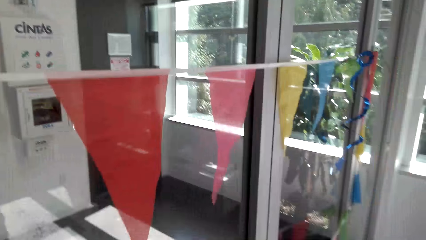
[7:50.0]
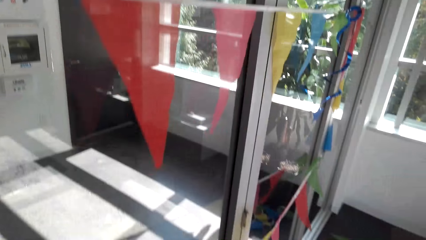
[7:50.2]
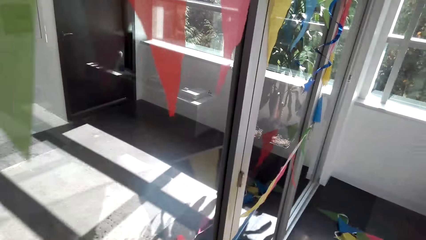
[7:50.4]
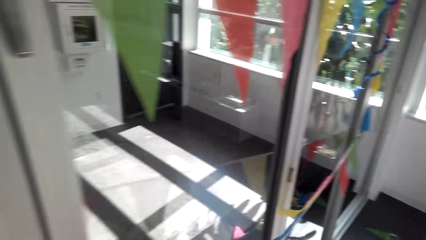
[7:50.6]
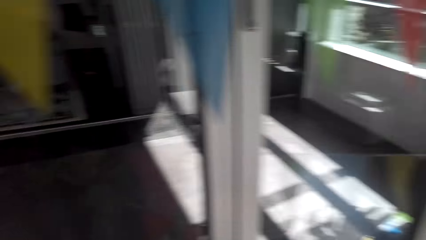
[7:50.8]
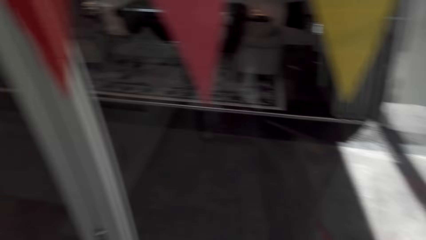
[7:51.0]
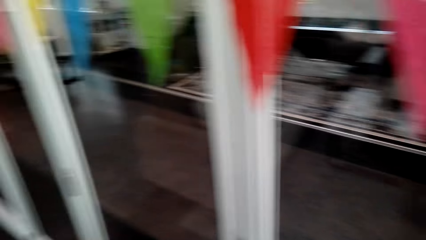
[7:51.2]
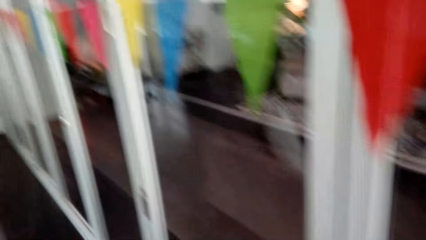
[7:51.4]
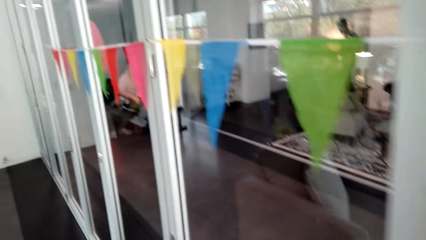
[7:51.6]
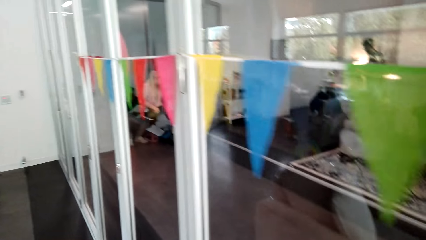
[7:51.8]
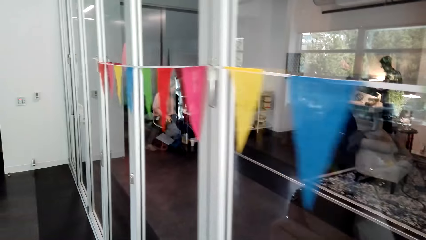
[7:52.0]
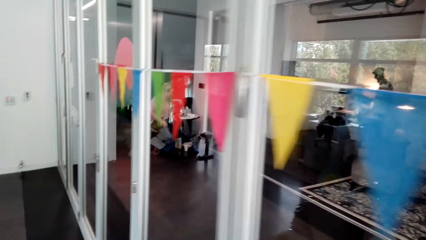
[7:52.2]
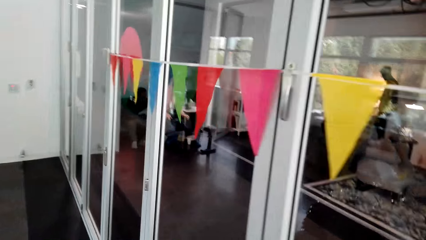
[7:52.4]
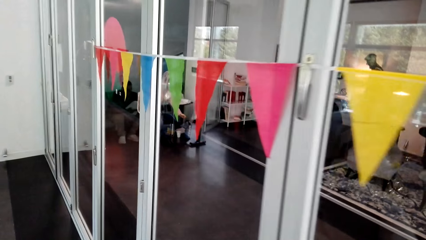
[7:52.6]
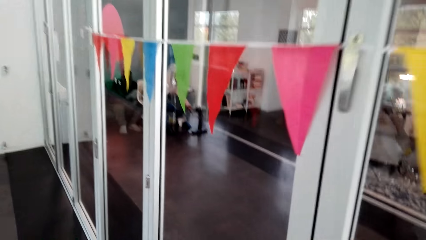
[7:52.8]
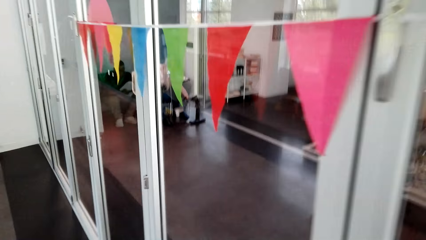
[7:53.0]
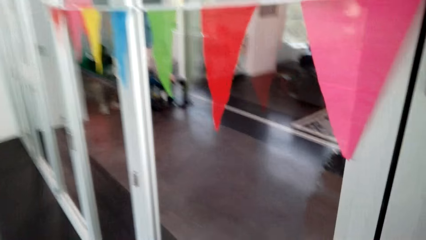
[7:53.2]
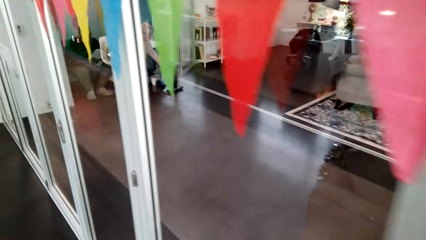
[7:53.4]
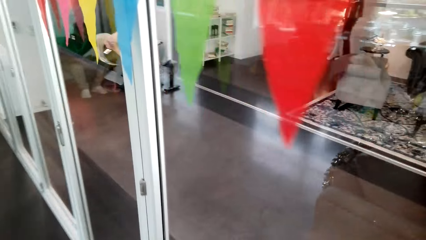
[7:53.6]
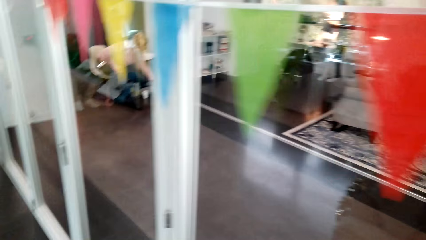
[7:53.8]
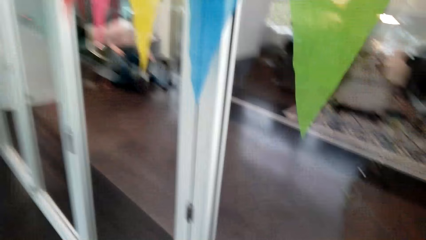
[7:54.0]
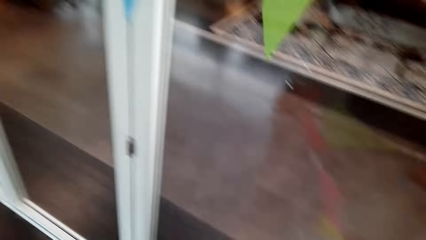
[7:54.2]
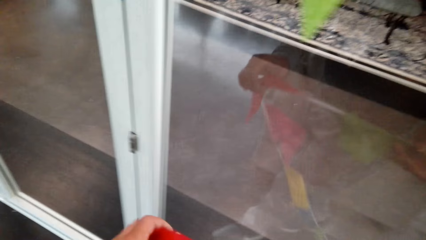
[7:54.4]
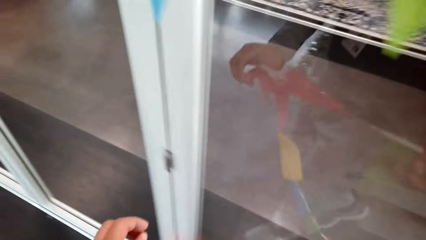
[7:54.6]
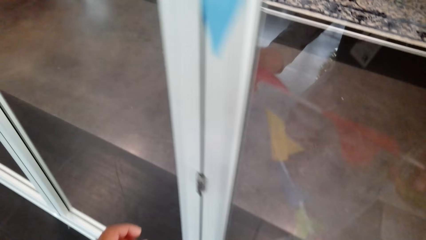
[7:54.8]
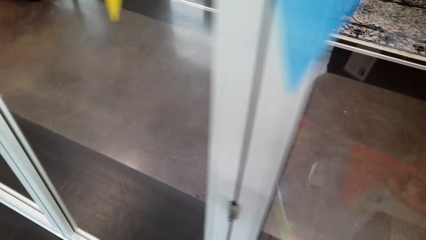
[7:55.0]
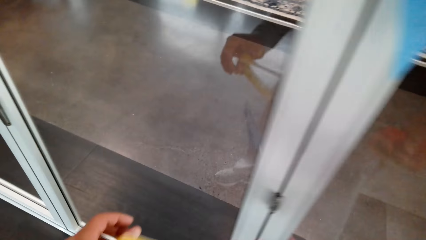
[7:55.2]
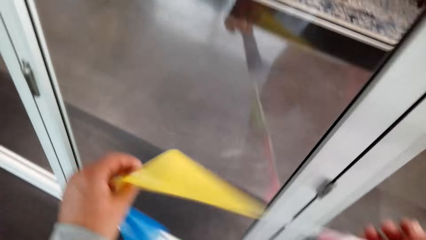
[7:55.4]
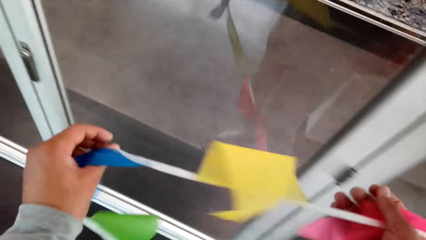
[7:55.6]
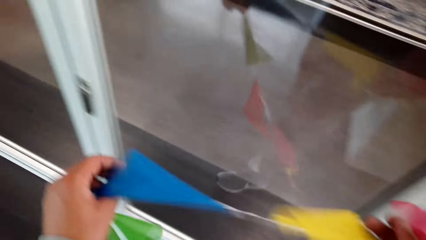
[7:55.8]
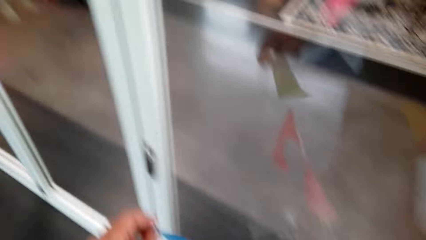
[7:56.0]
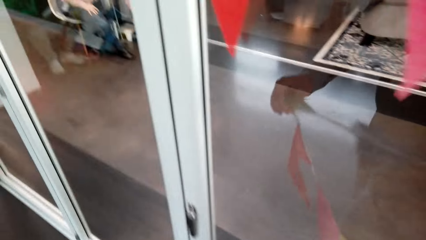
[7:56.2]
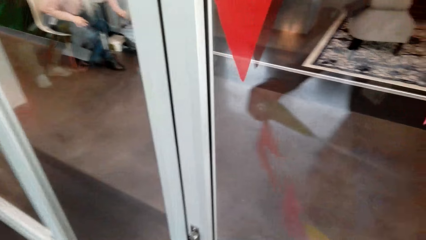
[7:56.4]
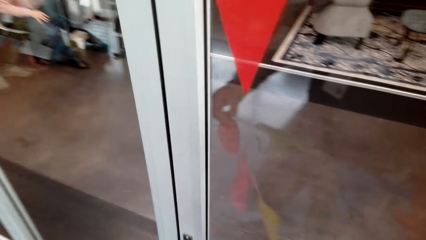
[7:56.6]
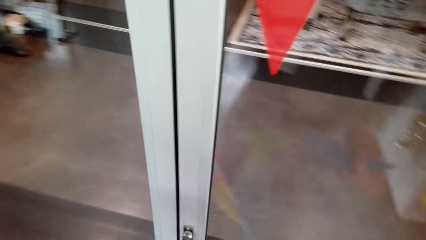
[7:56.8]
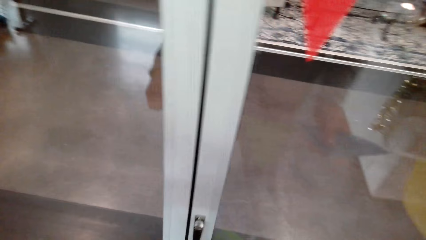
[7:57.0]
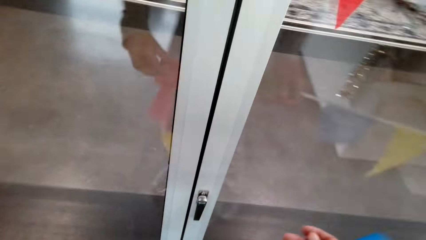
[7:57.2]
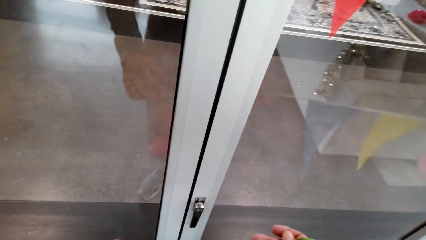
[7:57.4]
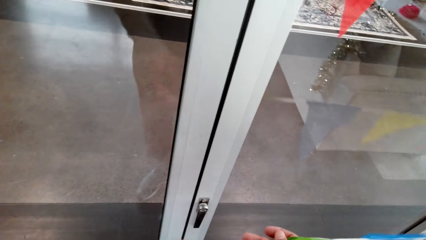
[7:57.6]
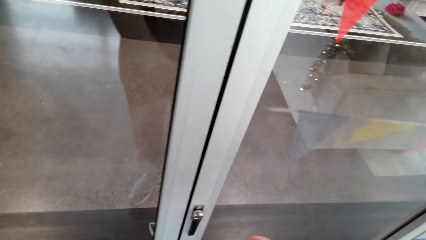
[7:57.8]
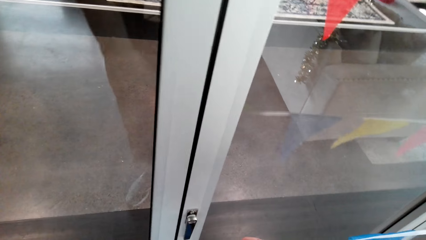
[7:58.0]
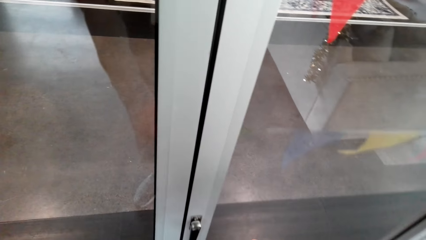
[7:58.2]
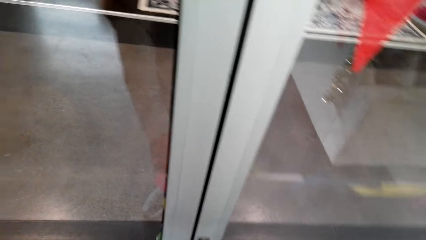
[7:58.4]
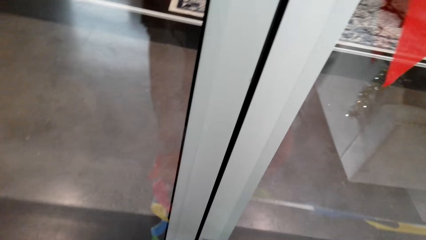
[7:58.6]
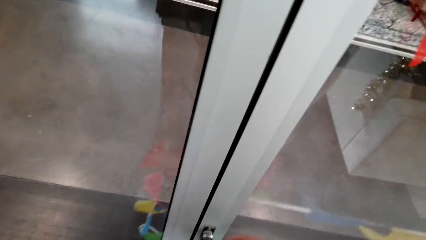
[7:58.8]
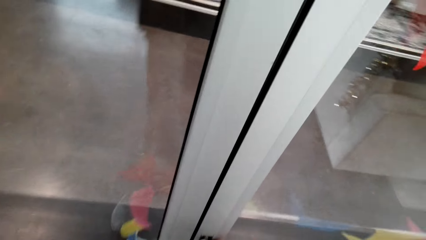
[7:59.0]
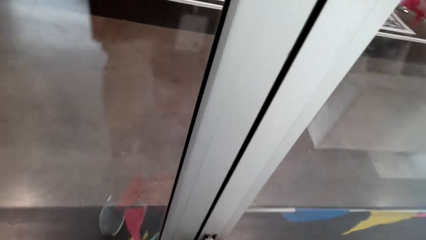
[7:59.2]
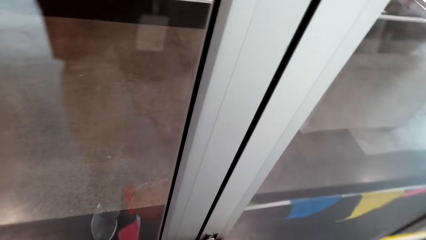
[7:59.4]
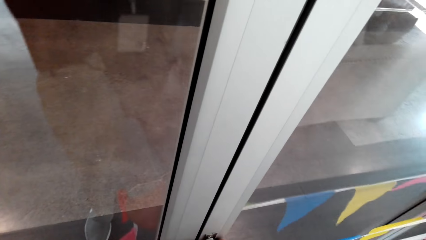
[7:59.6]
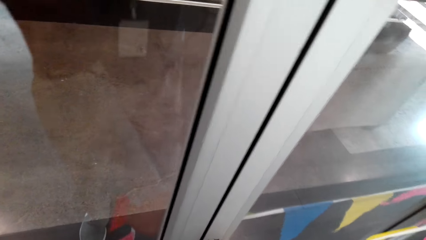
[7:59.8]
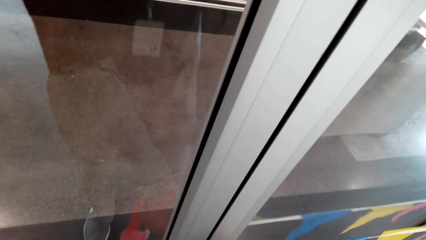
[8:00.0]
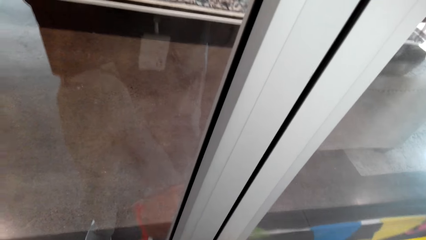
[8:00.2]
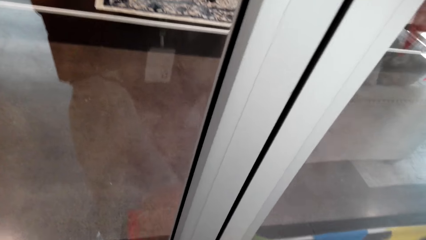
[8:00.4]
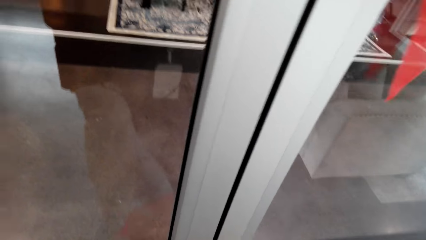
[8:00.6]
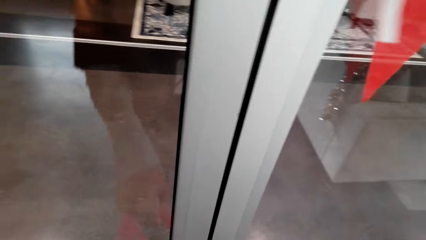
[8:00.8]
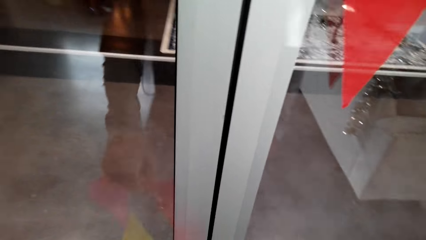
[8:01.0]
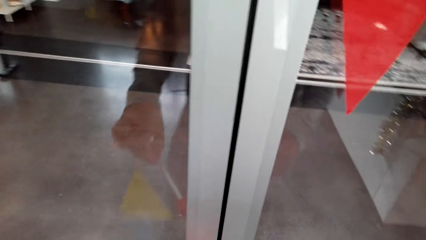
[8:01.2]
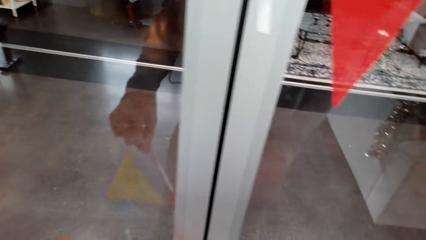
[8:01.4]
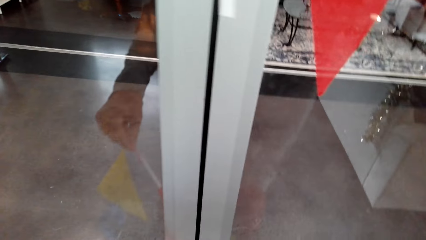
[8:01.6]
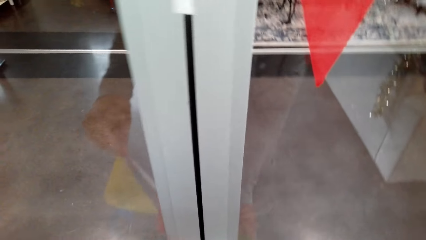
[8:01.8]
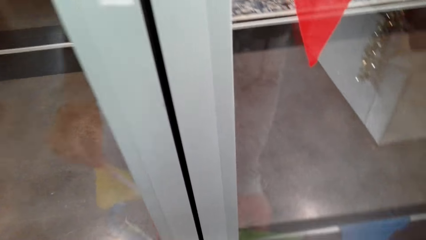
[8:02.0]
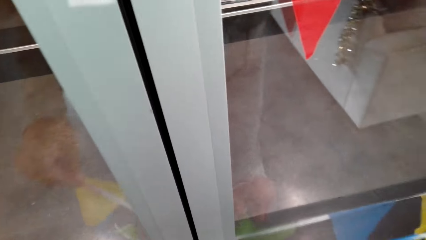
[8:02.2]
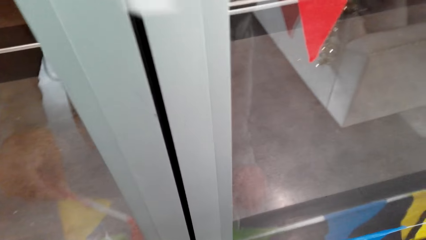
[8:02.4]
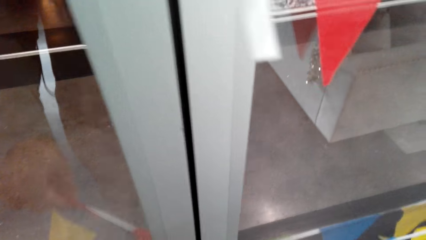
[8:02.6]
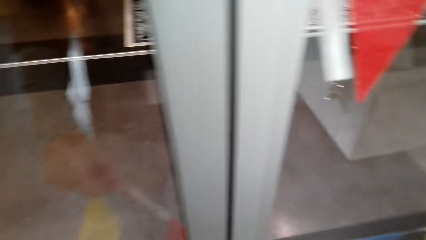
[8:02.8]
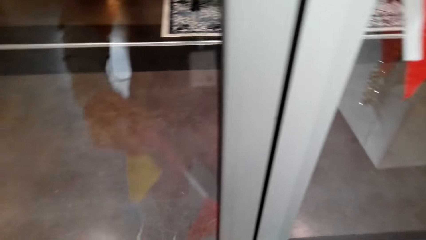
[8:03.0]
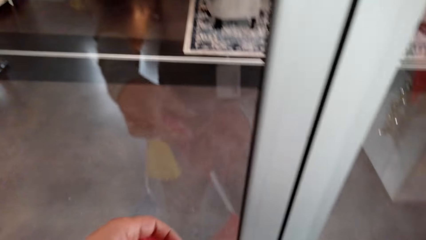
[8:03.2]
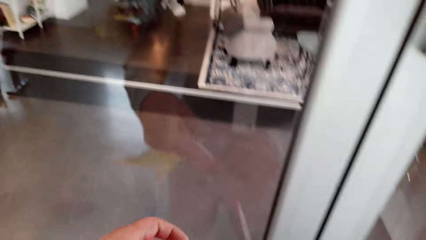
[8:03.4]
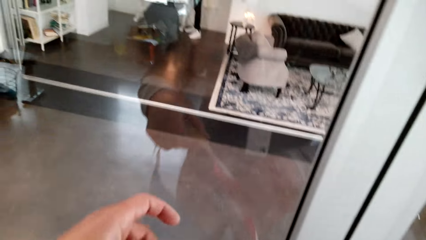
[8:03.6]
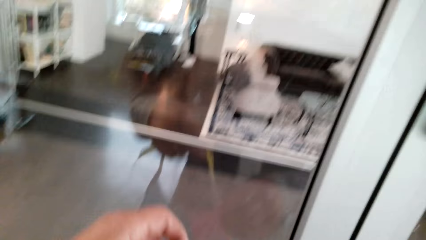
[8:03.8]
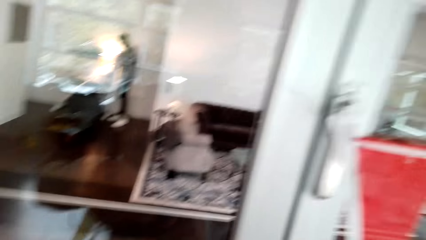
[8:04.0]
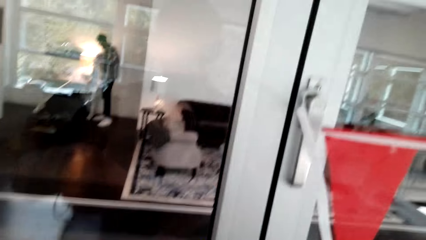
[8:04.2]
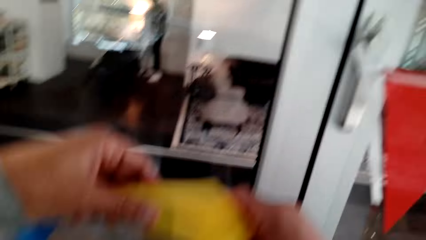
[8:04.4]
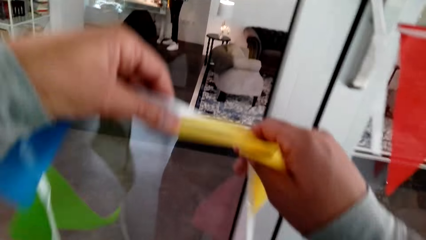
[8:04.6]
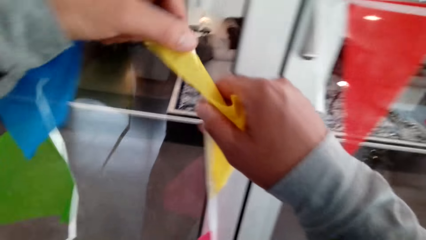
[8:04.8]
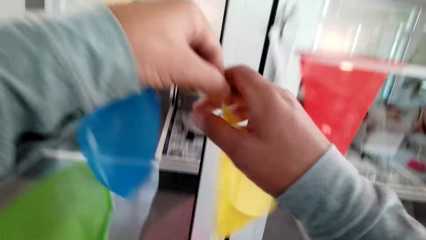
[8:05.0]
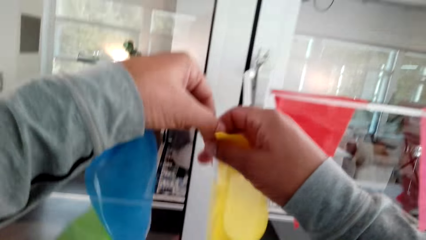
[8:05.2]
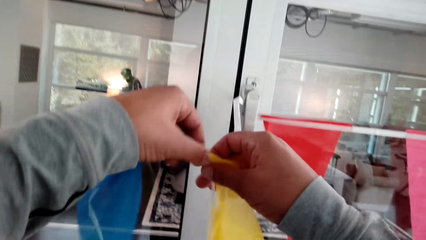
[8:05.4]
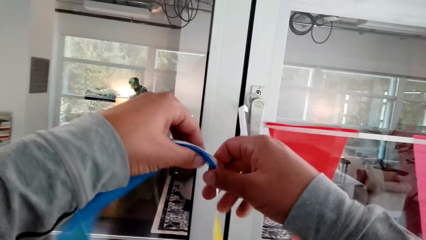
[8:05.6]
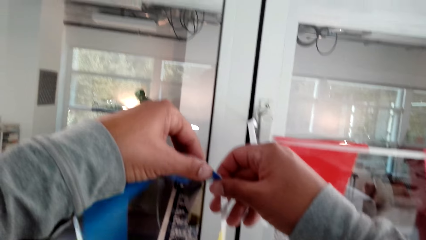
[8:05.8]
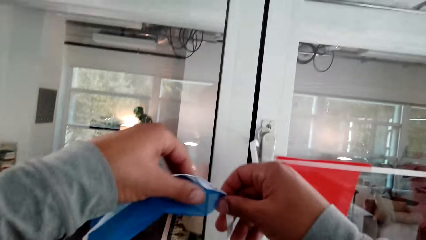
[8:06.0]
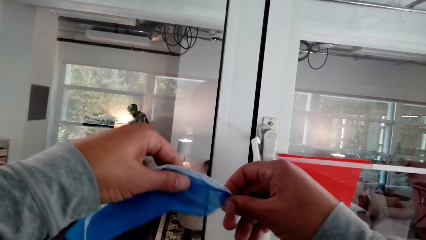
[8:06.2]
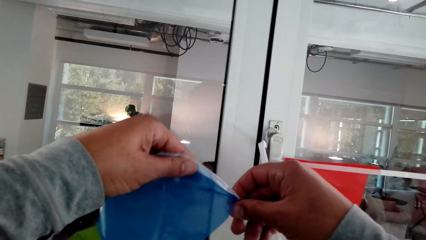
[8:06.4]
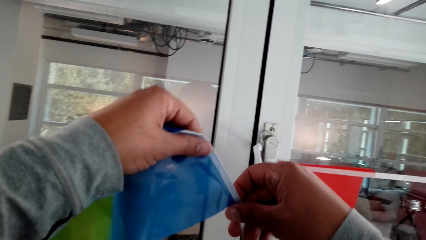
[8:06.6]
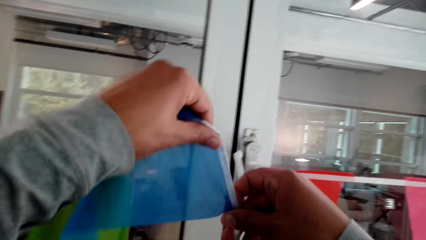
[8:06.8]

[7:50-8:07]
The camera wearer pulls the decoration flags. They hang the decoration flags on the door handle. They fix the string on the door handle. They lift the decoration flags.
